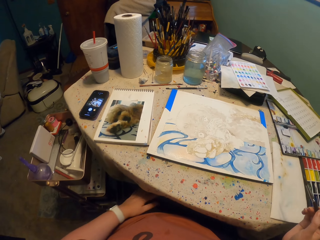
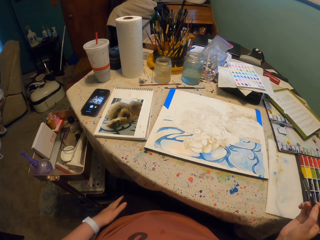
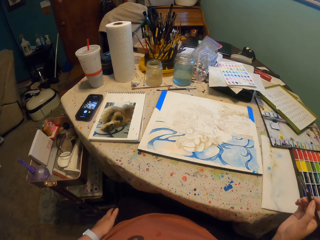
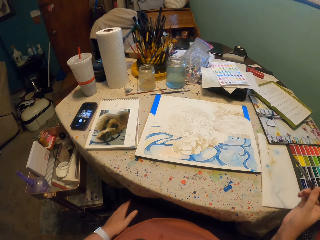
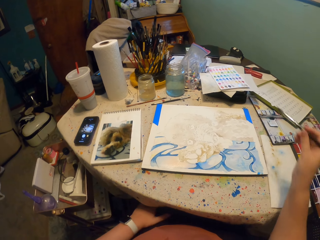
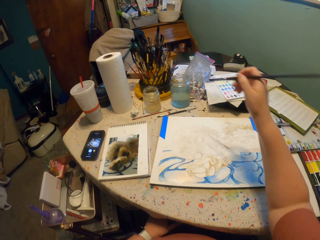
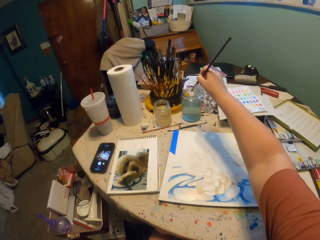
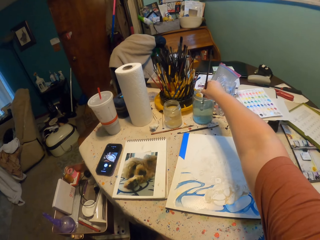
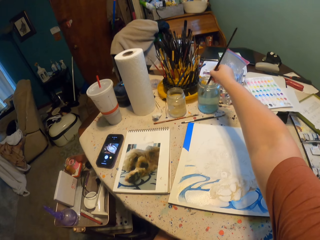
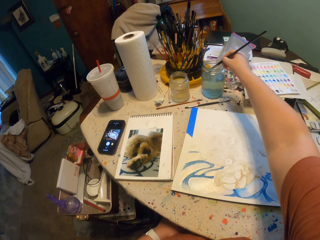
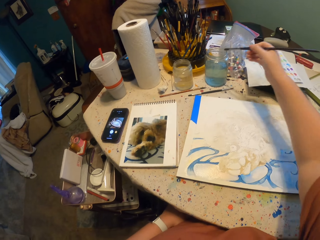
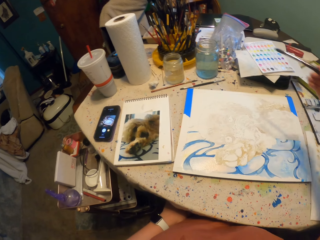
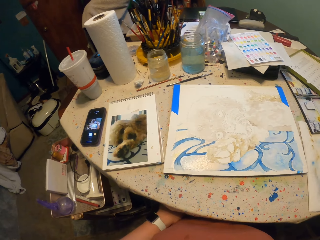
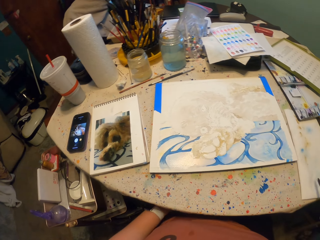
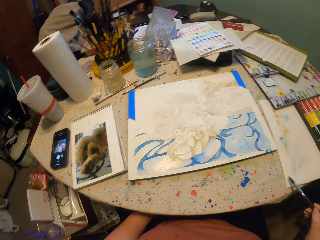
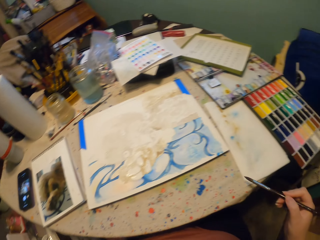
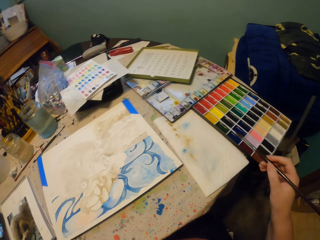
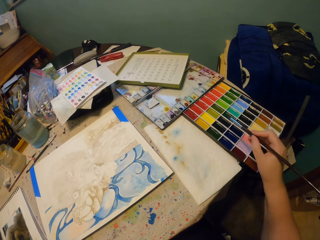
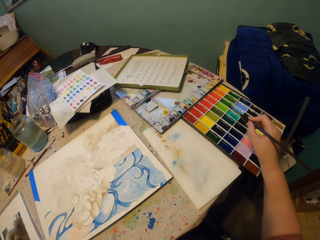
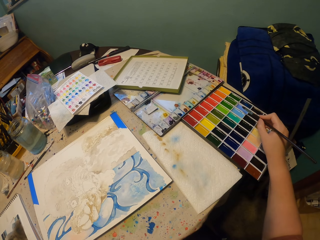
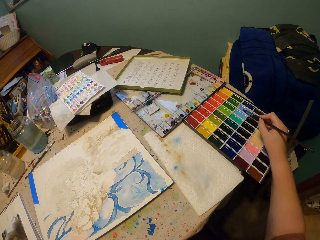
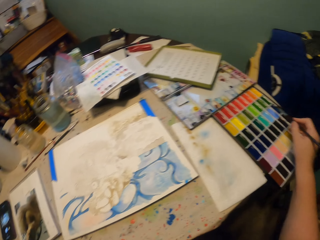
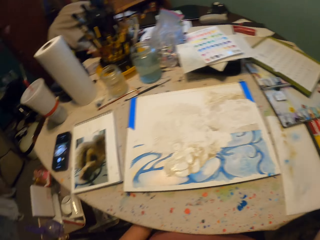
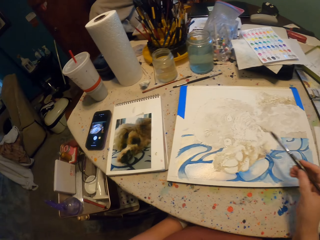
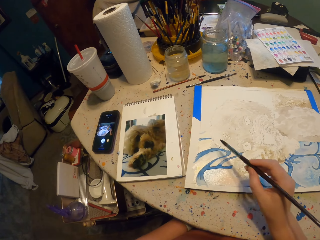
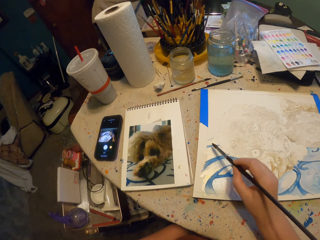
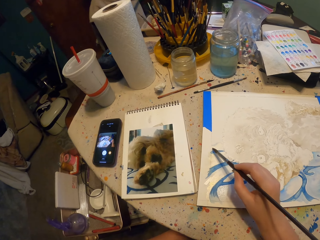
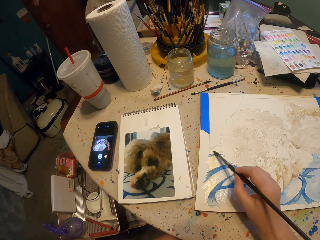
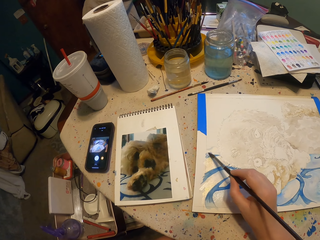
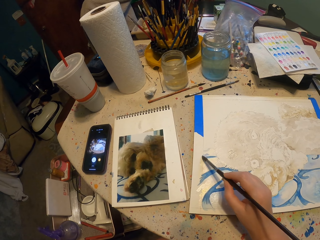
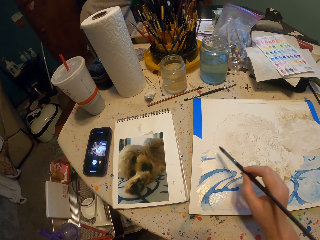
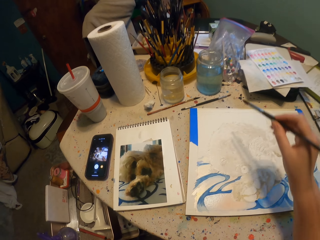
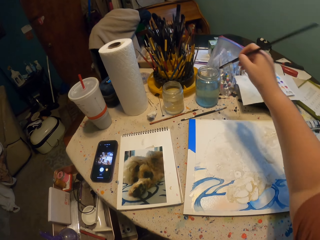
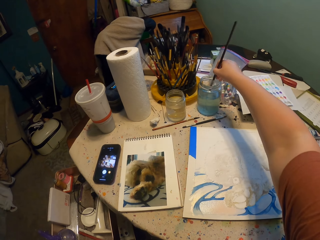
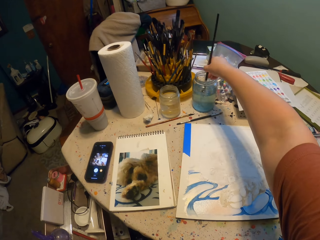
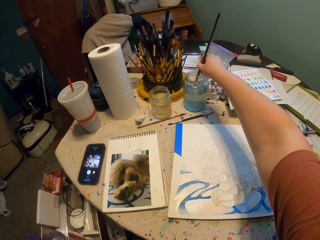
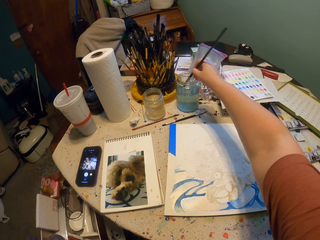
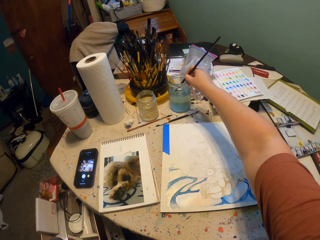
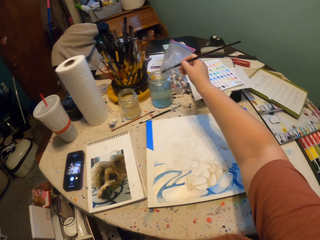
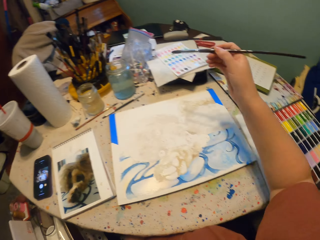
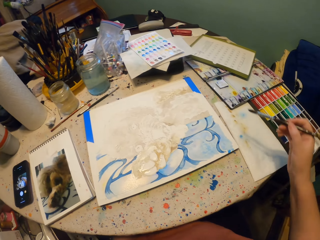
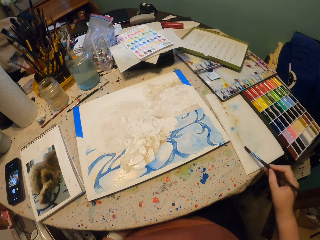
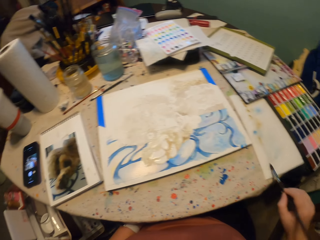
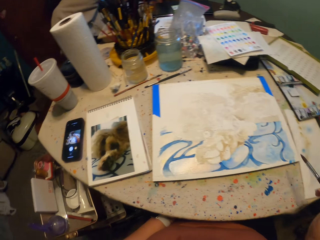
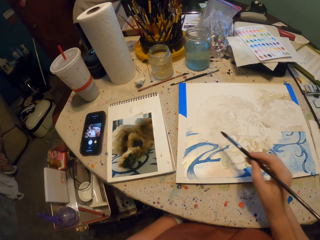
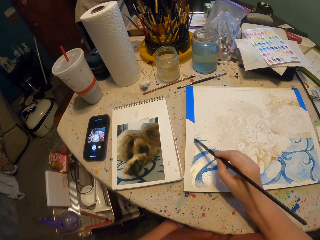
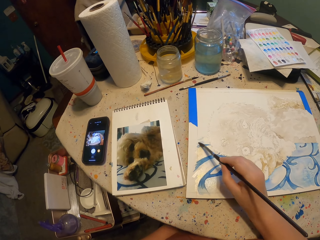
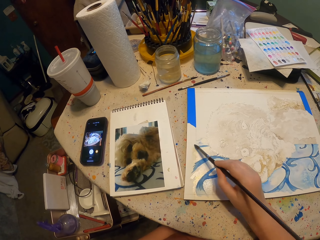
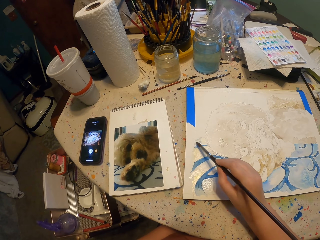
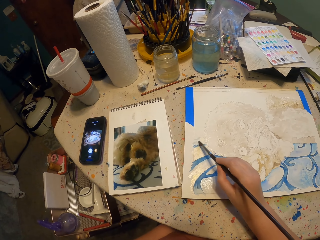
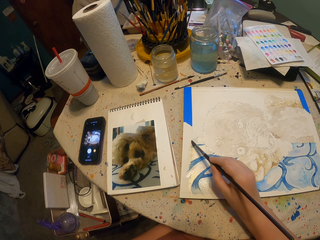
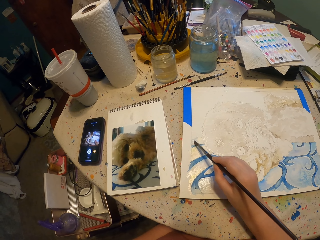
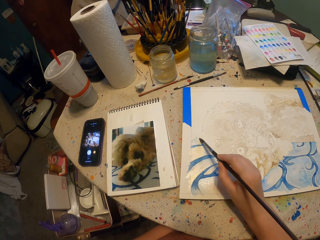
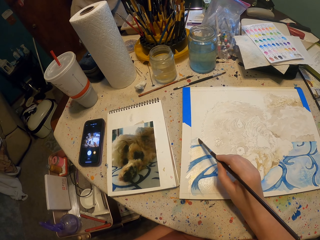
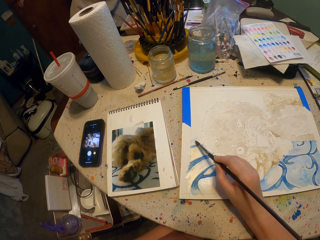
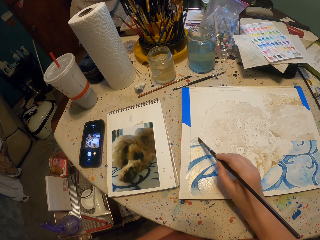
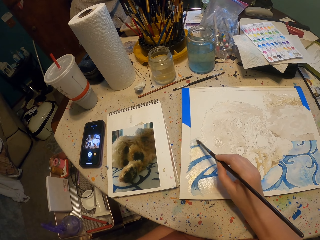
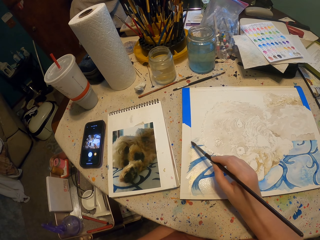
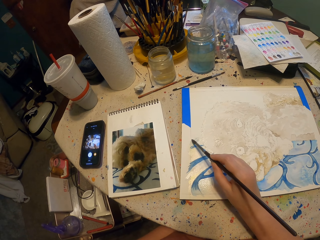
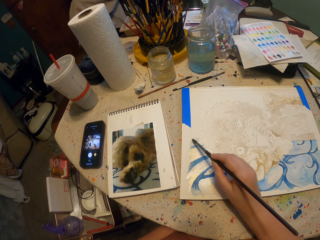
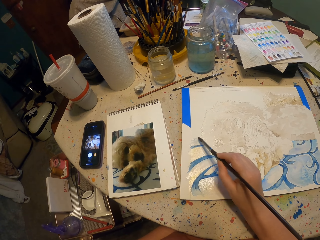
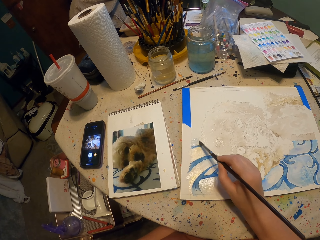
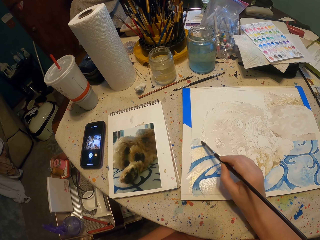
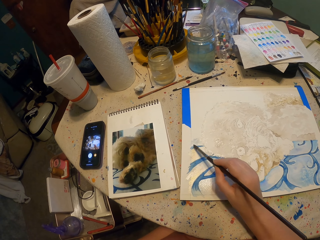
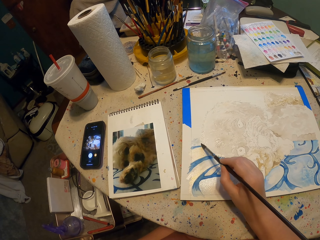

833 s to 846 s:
The camera wearer lifts the brush. They dip the brush in water. They wipe the brush. They put the brush in paint. They rub the brush on the water color. They paint on the art book. They dip the brush in the water. They wipe the brush. They paint on the drawing book.

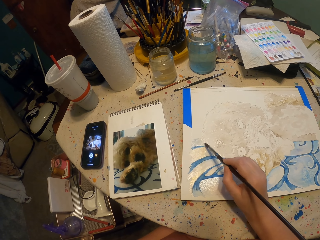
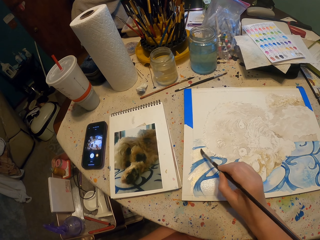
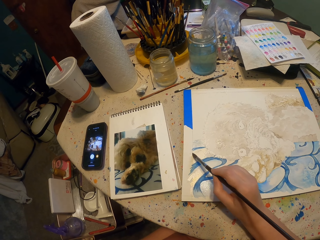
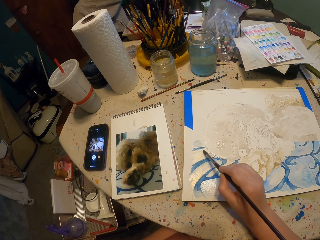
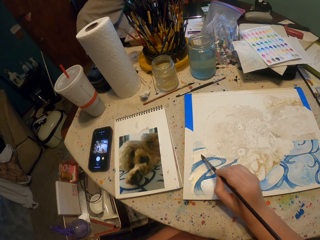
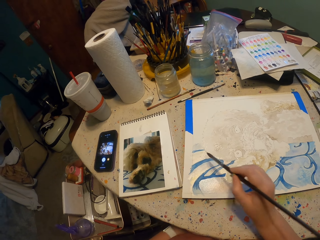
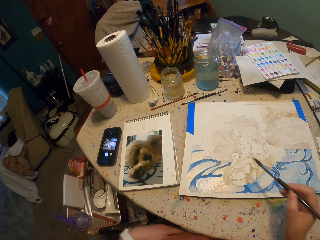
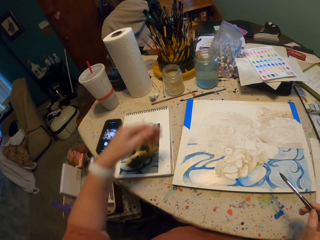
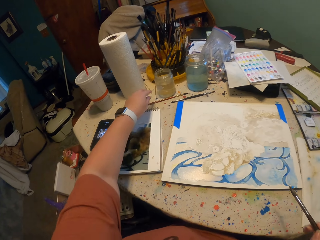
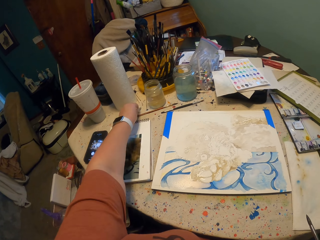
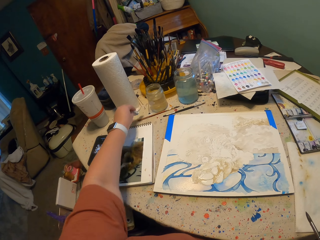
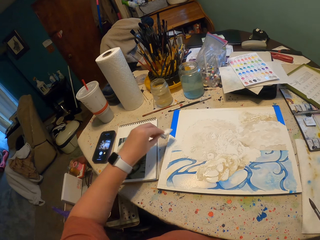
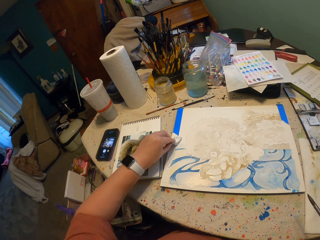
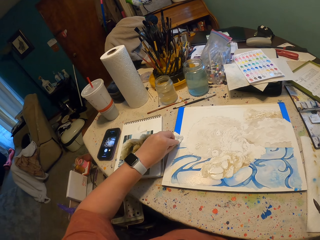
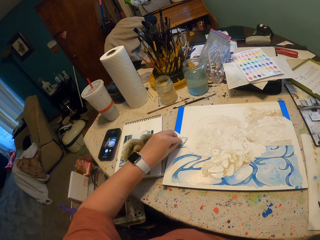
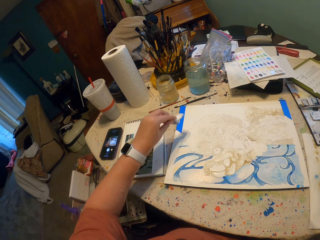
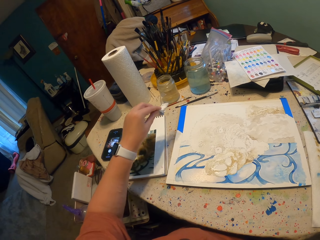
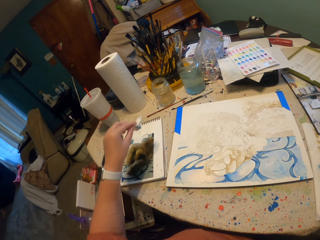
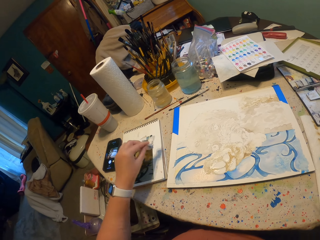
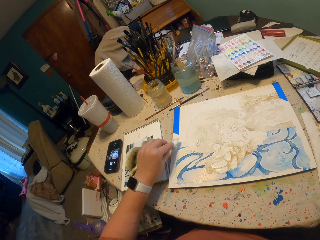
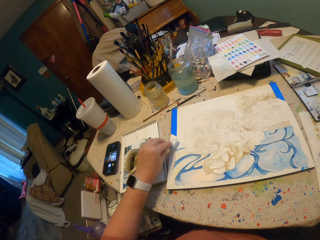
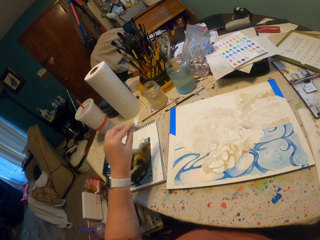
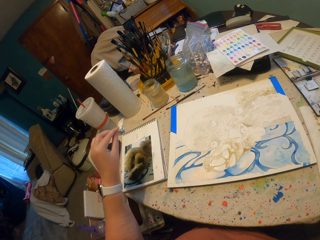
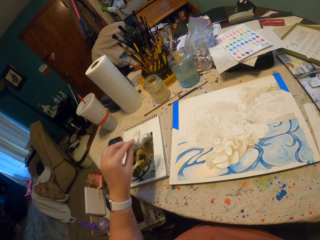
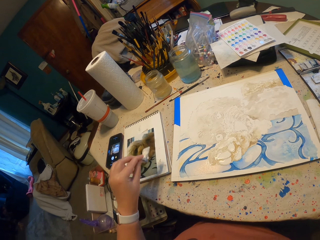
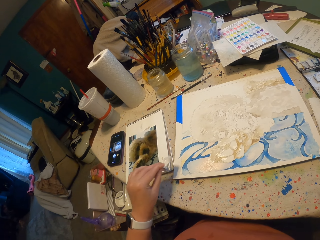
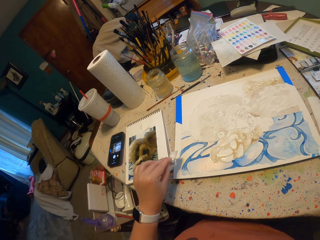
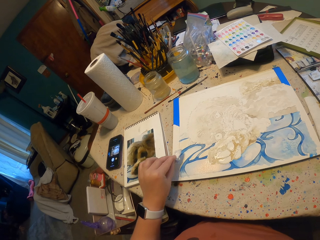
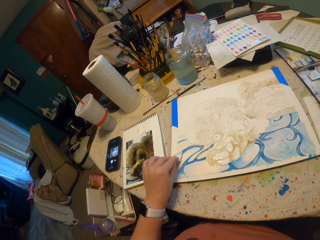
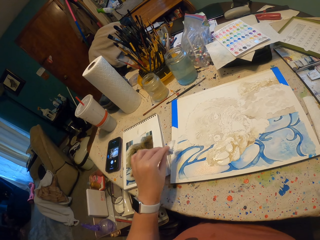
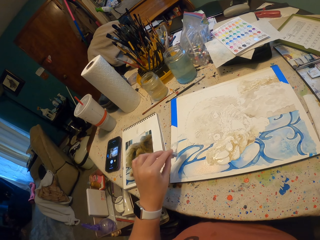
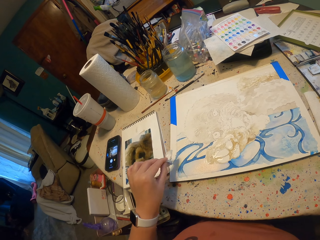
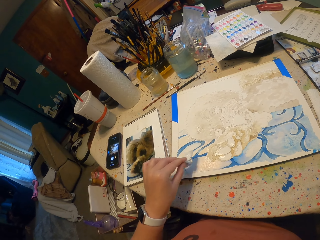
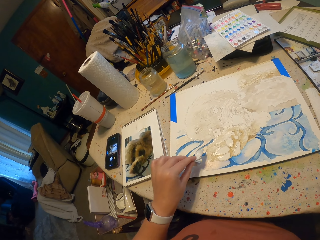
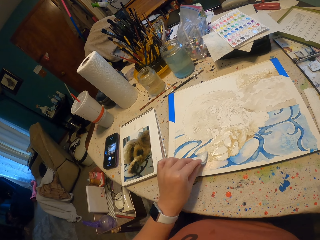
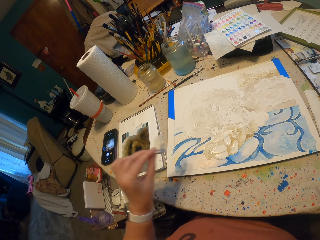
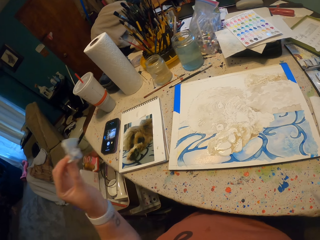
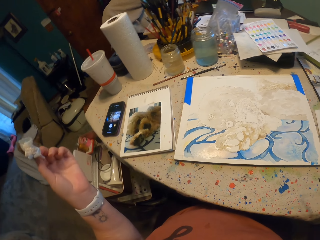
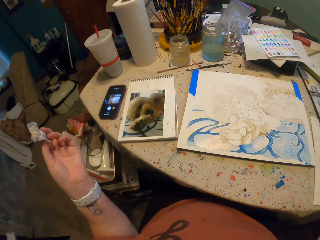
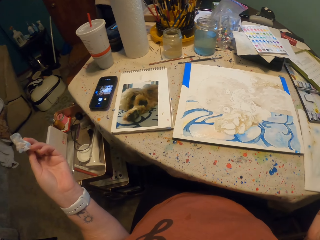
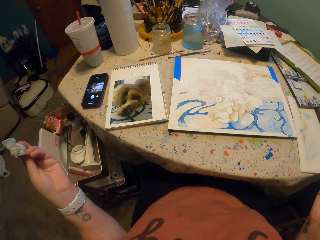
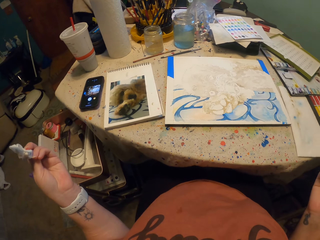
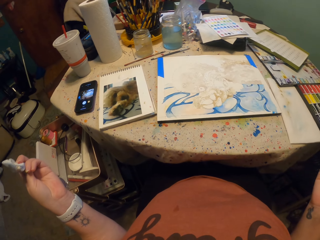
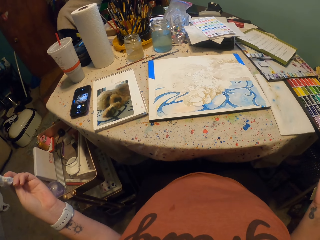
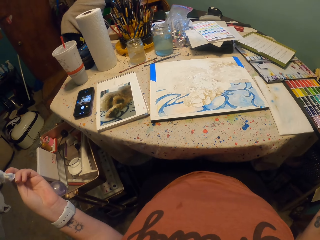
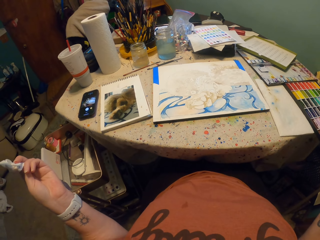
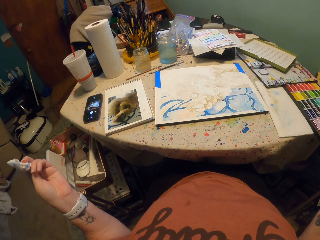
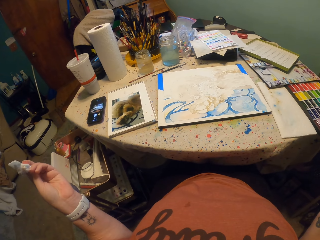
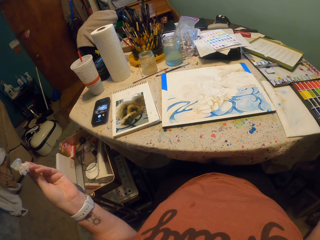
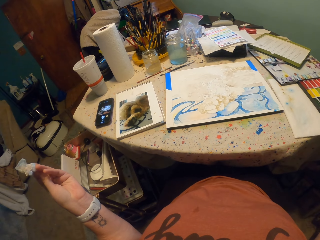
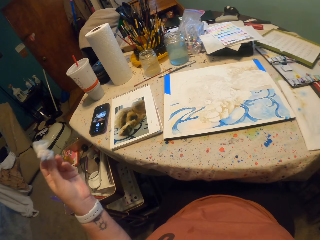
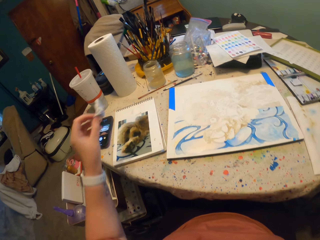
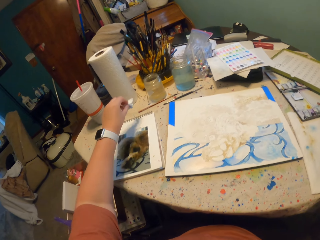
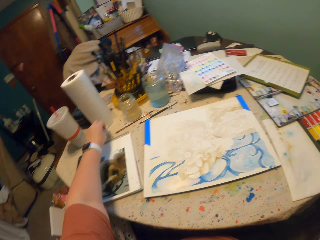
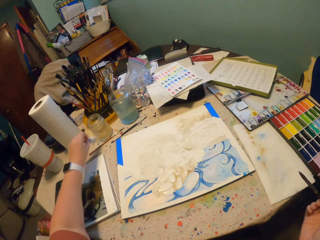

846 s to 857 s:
The camera wearer lifts the brush. They pick up a piece of cotton wool or tissue from the table. They wipe paint on the art book. They lift the tissue. They wipe the painting. They lift the tissue. They wipe the painting. They lift the tissue.
